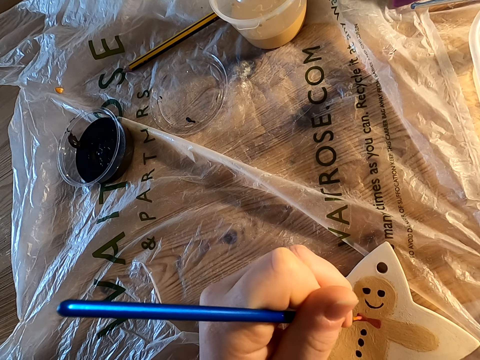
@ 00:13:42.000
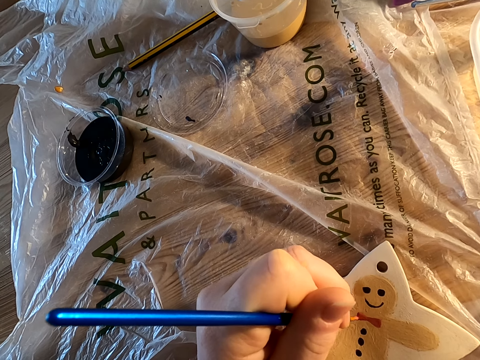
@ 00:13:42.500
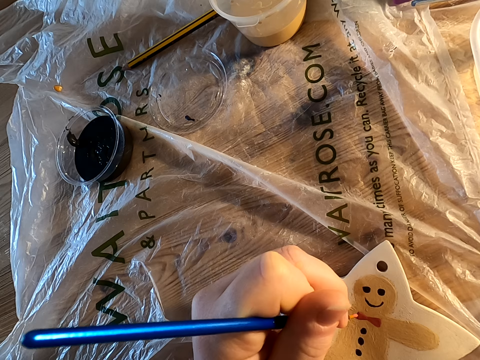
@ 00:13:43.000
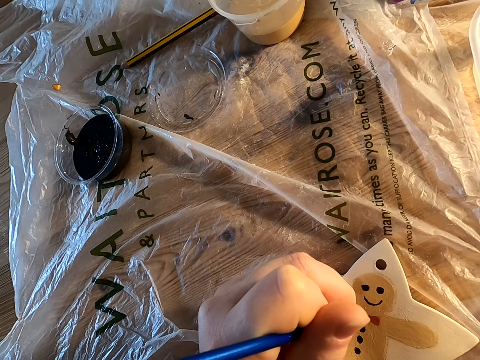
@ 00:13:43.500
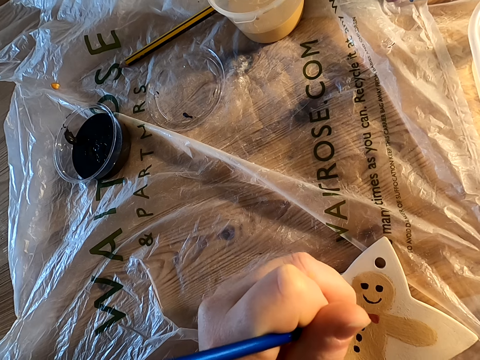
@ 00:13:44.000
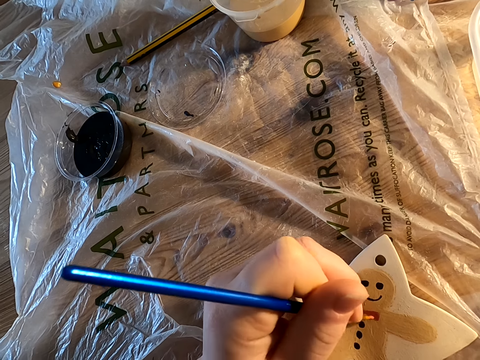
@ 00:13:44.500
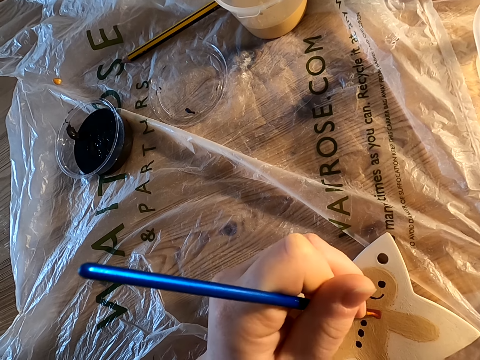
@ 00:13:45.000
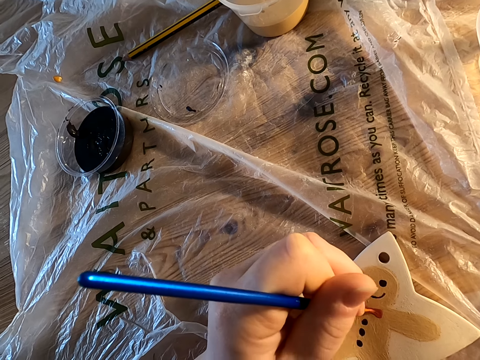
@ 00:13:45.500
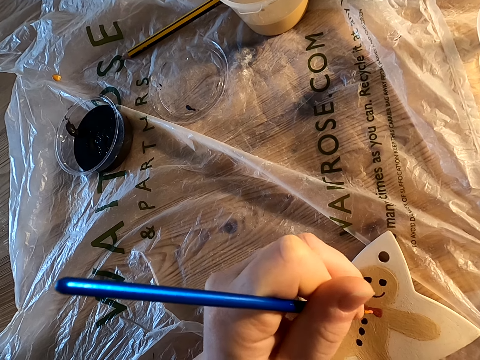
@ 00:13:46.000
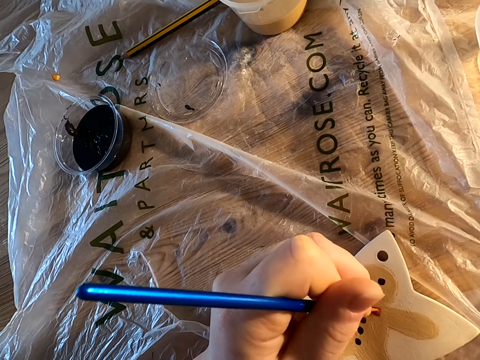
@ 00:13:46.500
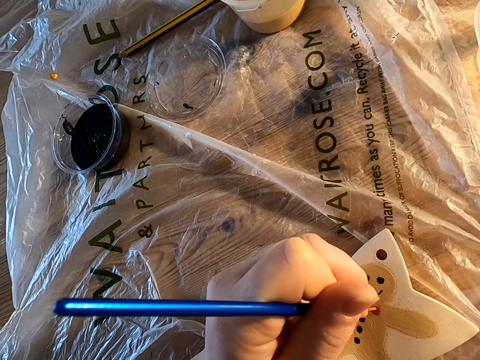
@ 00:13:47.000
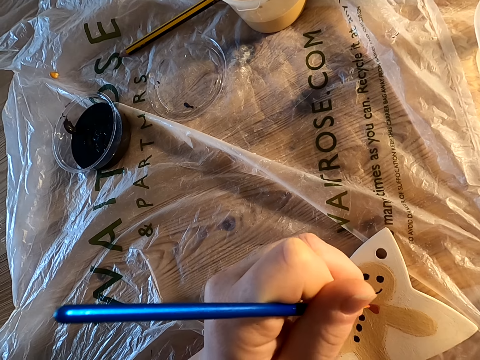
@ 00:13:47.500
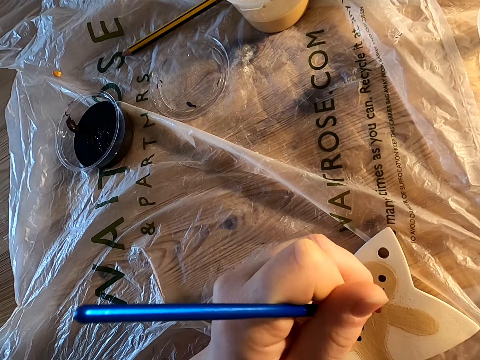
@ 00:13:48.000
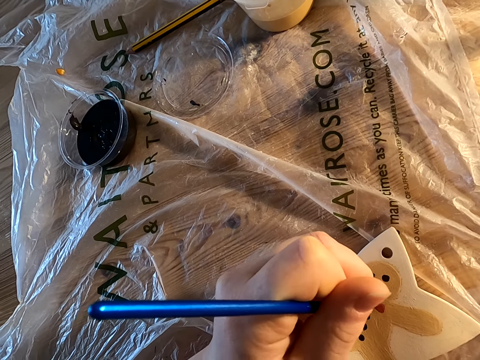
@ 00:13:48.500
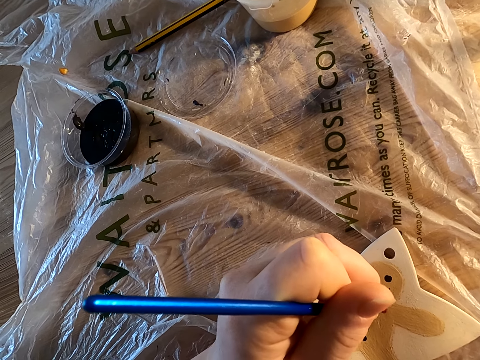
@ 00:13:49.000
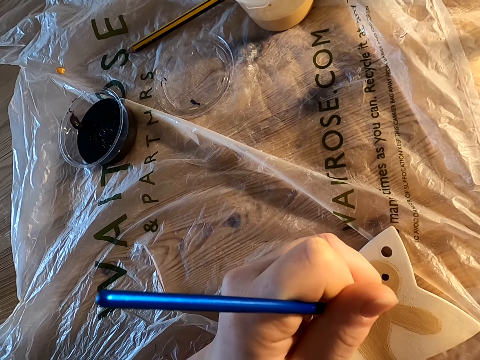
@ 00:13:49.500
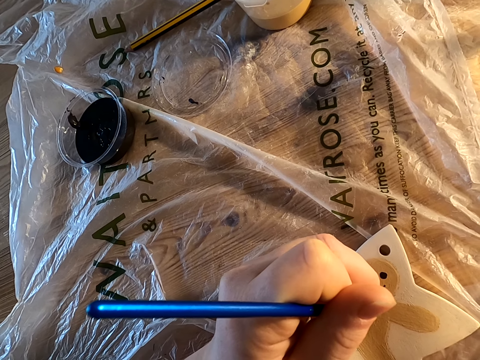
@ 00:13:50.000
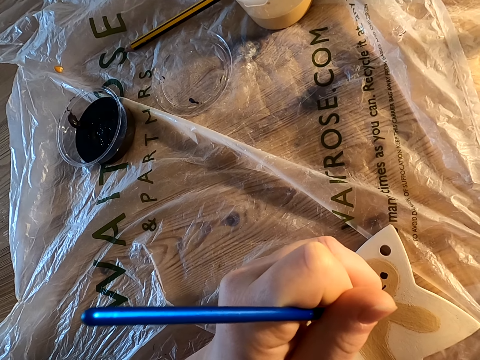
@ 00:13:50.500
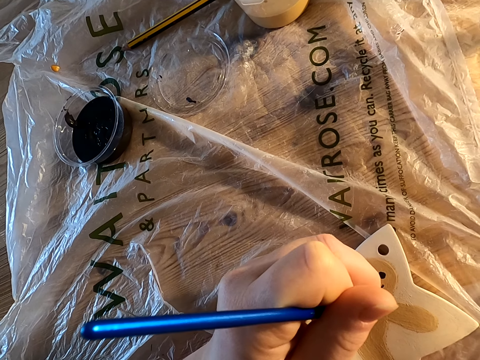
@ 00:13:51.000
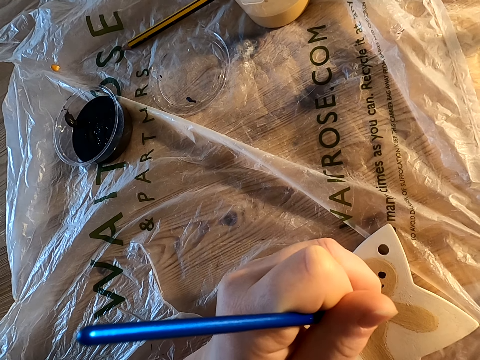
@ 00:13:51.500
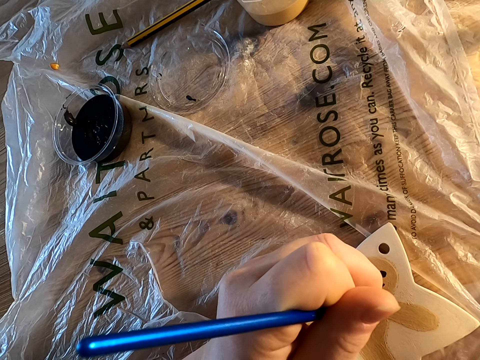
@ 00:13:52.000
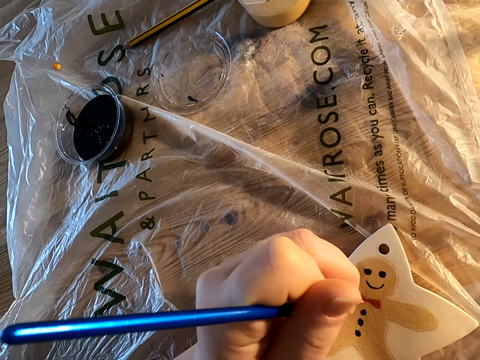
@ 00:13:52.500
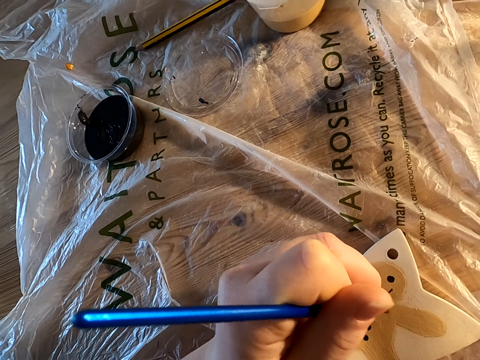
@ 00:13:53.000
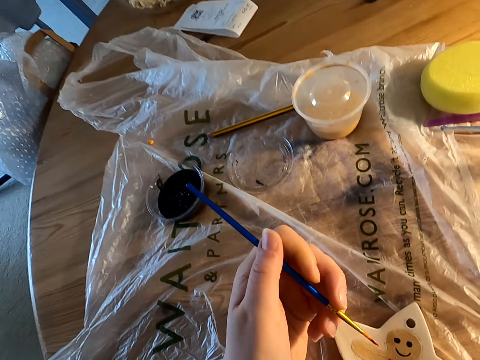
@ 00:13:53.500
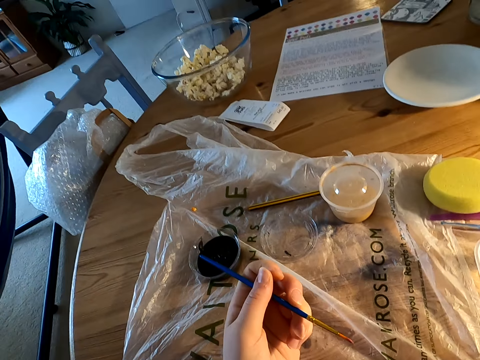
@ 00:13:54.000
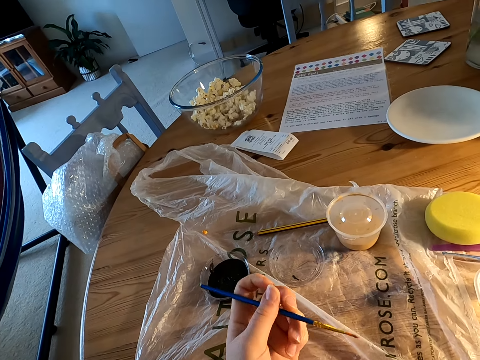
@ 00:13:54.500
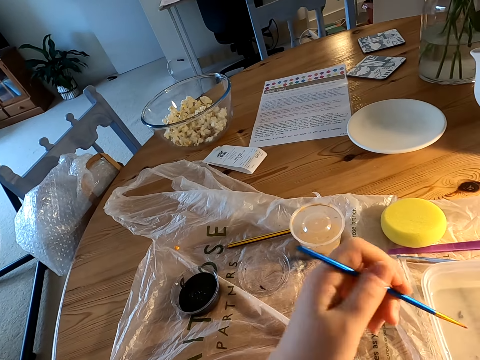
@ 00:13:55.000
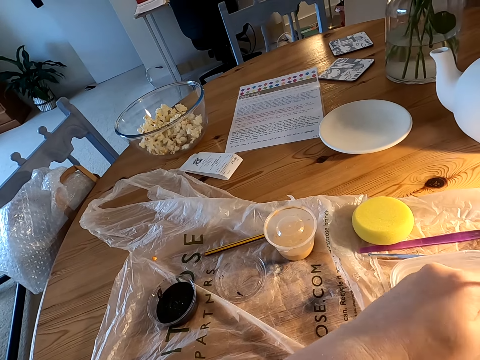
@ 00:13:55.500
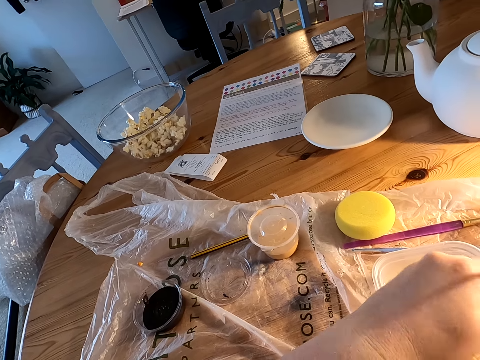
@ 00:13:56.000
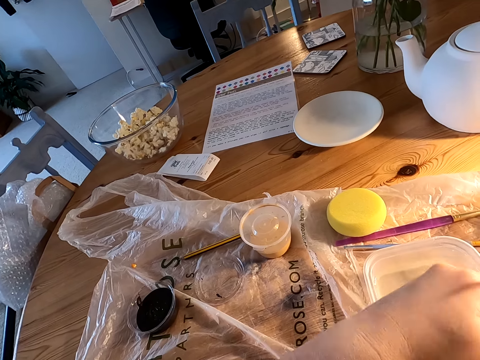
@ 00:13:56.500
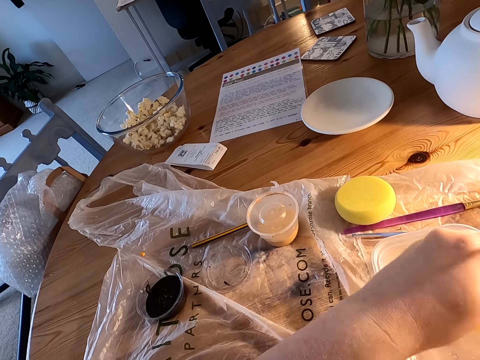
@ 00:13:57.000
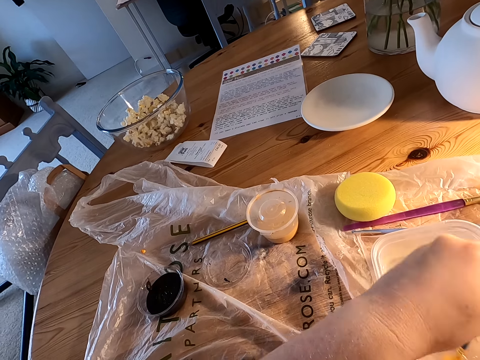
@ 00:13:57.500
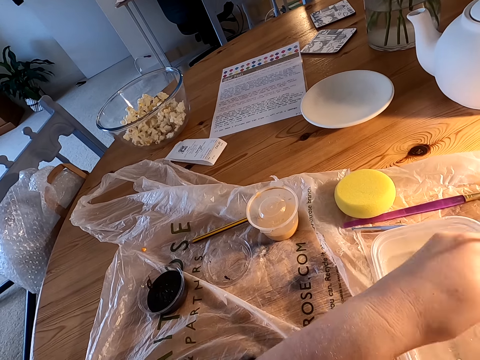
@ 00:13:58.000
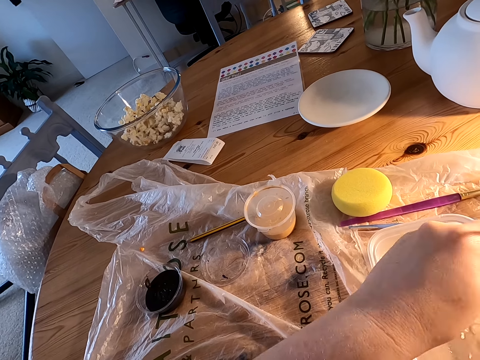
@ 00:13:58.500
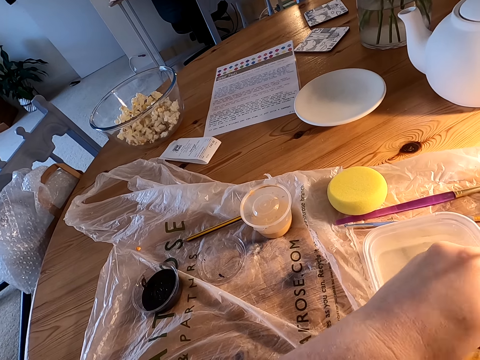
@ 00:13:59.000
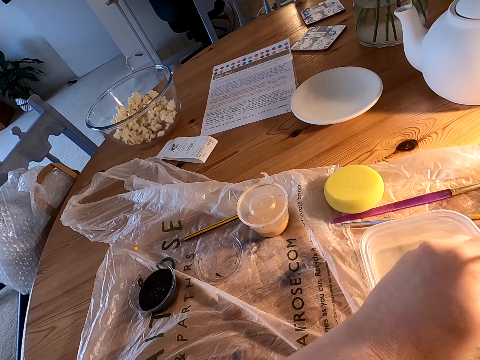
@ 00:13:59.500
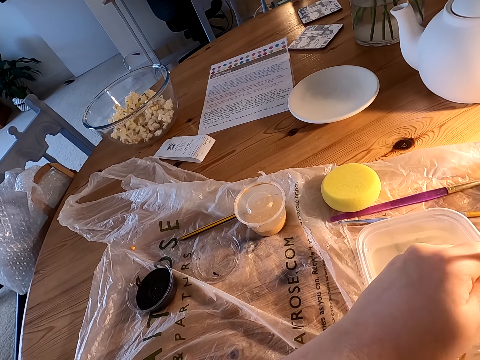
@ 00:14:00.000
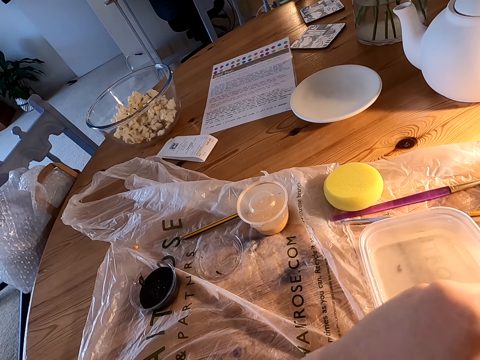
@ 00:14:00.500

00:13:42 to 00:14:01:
The camera wearer holds the brush with his left hand. He dips the paintbrush in the plastic can with water on the table. He rotates the paintbrush in the colorless liquid.

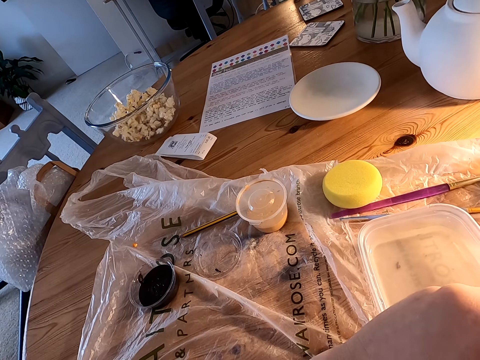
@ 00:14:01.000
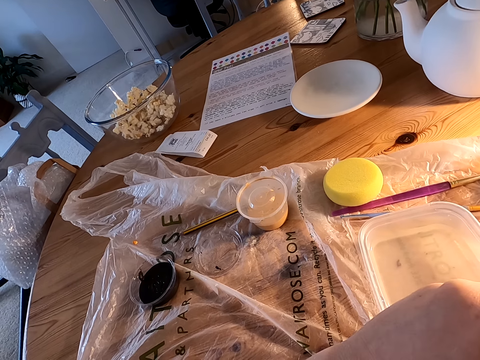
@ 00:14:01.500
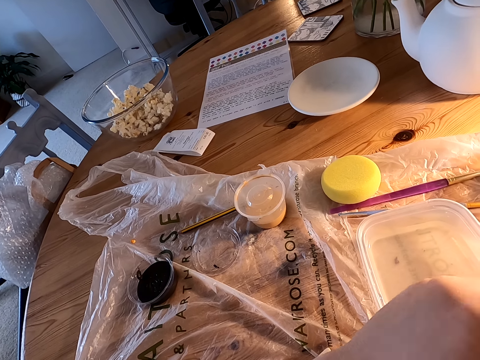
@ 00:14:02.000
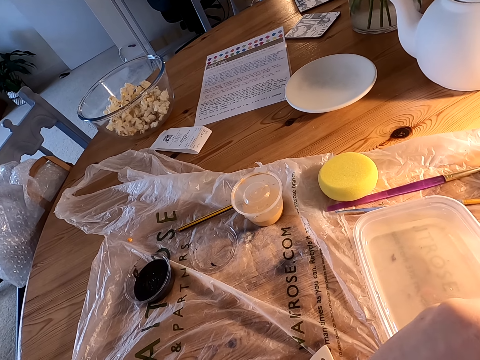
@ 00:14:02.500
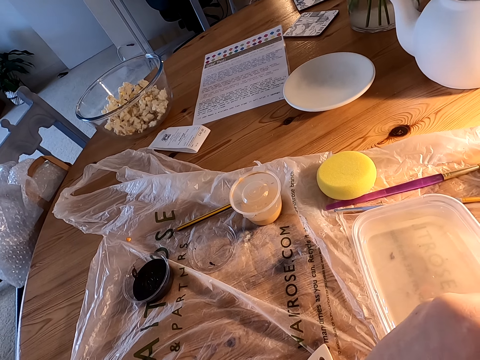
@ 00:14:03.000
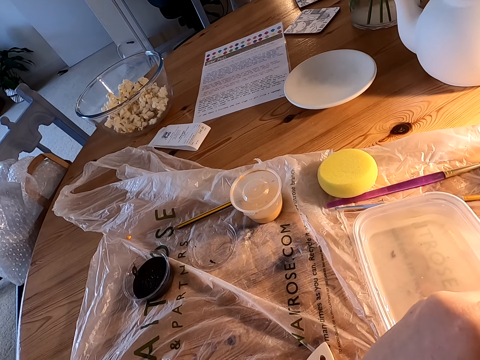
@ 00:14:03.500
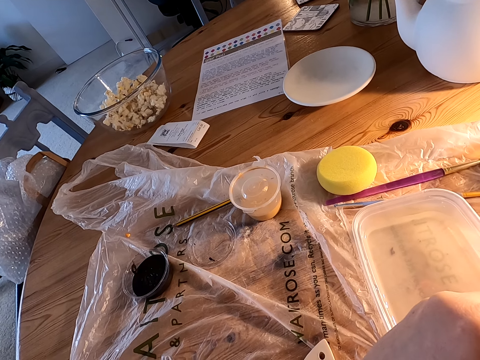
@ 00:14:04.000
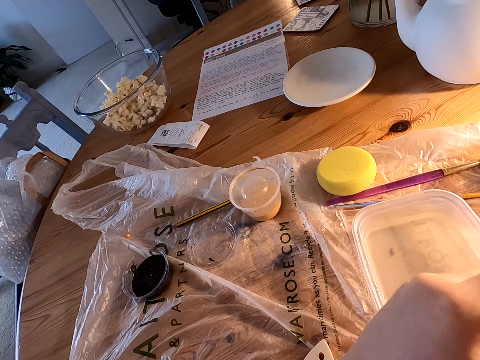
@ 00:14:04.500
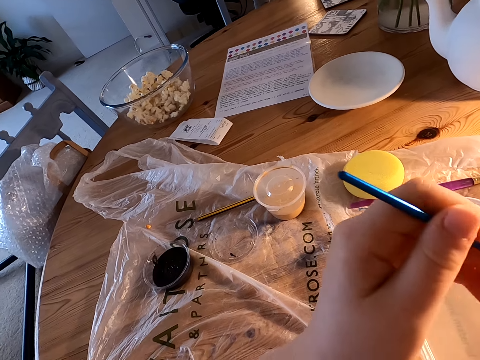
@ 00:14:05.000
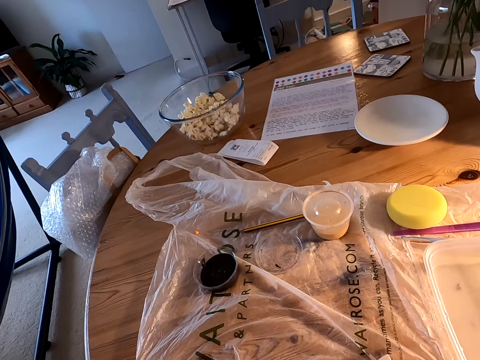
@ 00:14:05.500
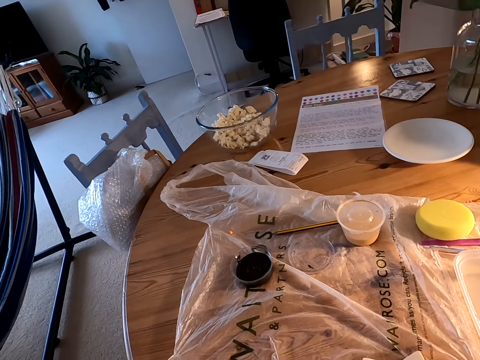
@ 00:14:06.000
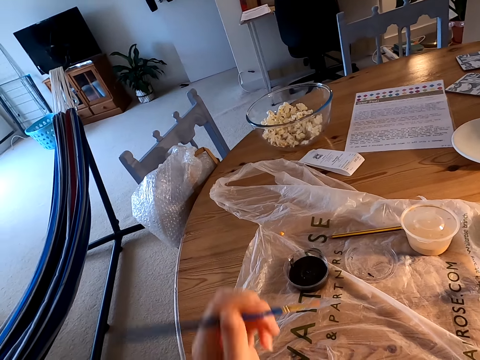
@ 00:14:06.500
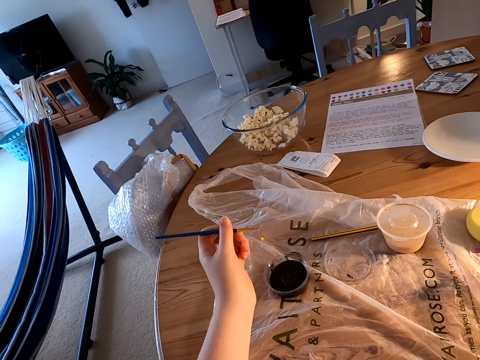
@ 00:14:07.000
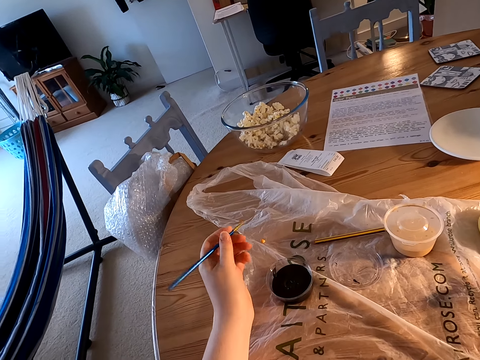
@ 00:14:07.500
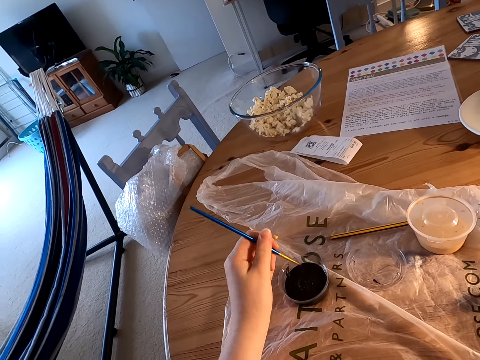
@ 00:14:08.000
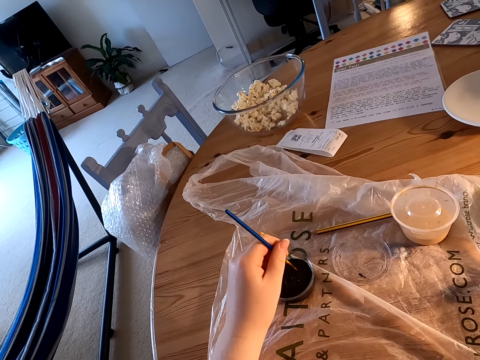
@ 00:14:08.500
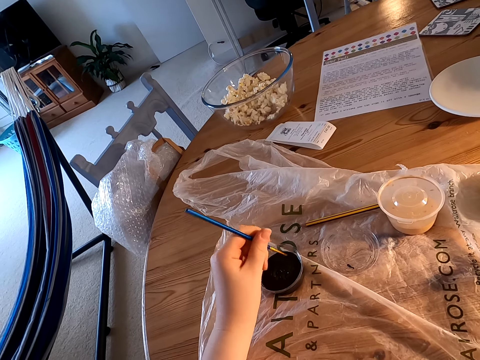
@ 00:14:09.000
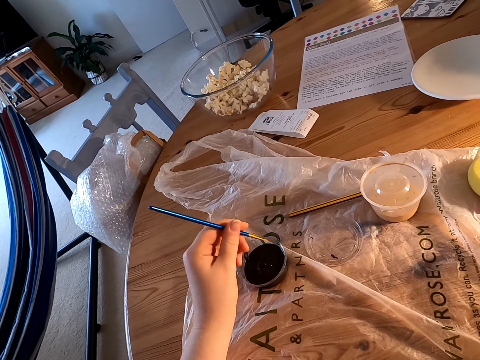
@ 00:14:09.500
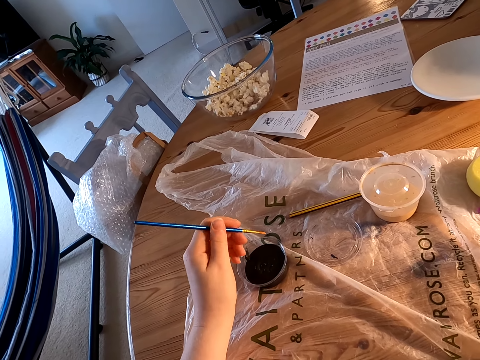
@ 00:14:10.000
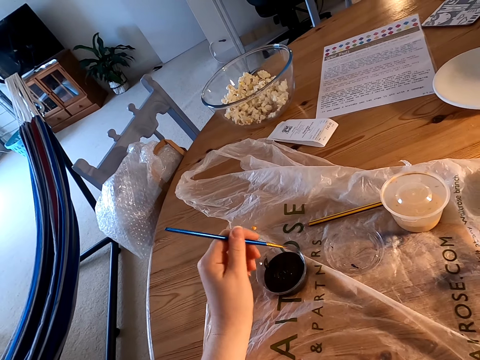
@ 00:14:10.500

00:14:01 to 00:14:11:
The camera wearer holds the brush with his left hand. He dips paint on the plastic bowl on the table. He holds the brush with his left hand.
